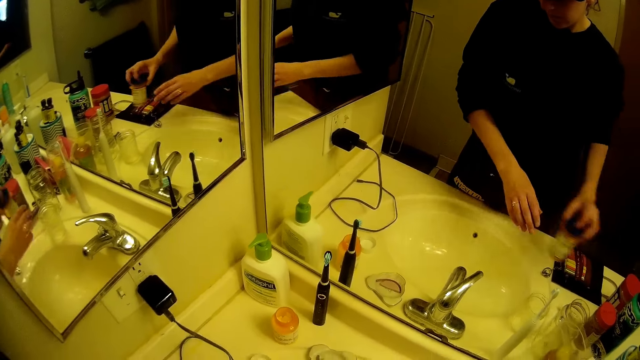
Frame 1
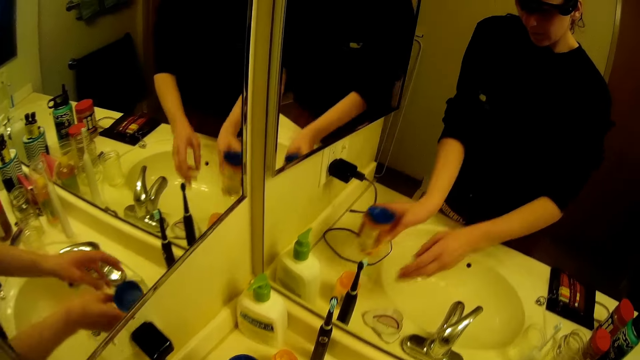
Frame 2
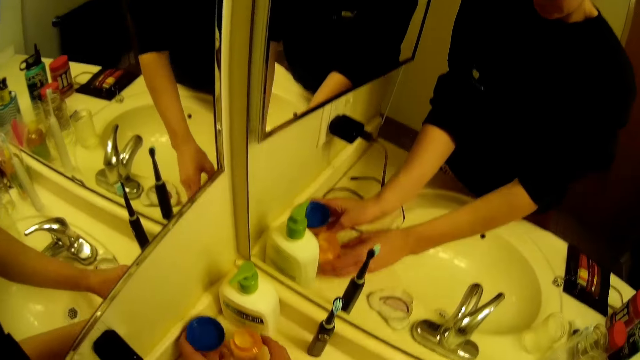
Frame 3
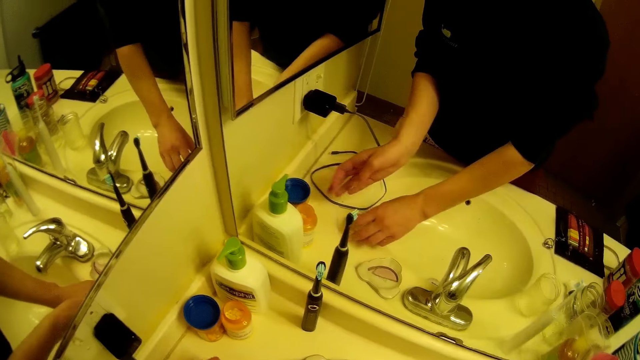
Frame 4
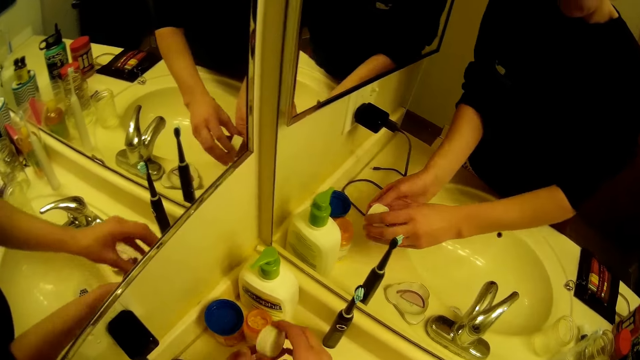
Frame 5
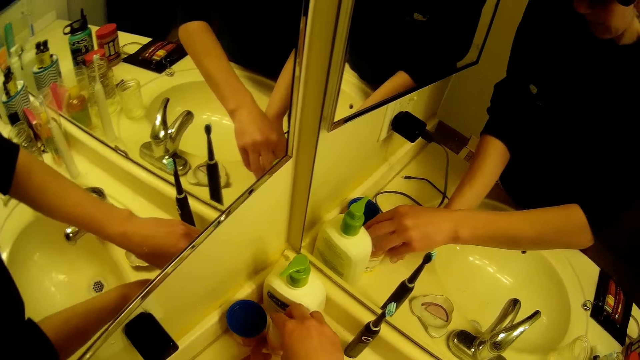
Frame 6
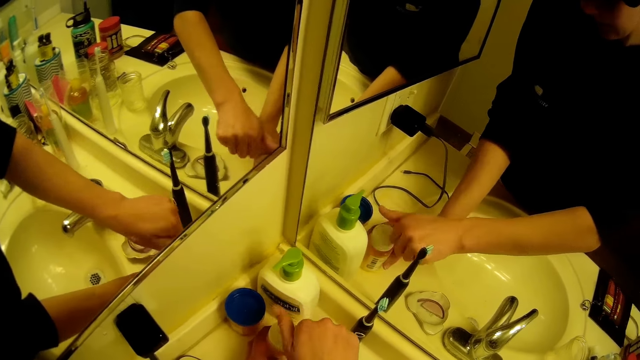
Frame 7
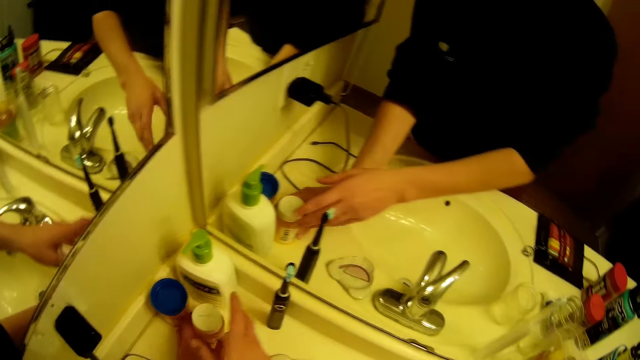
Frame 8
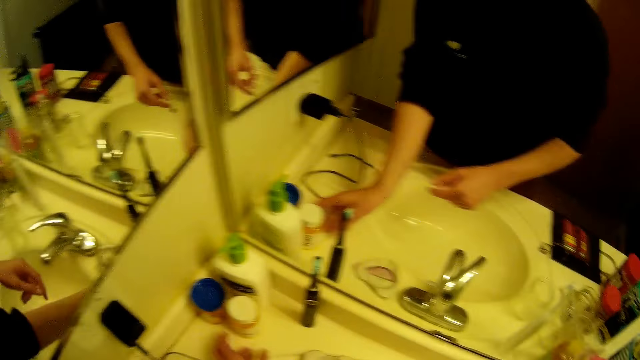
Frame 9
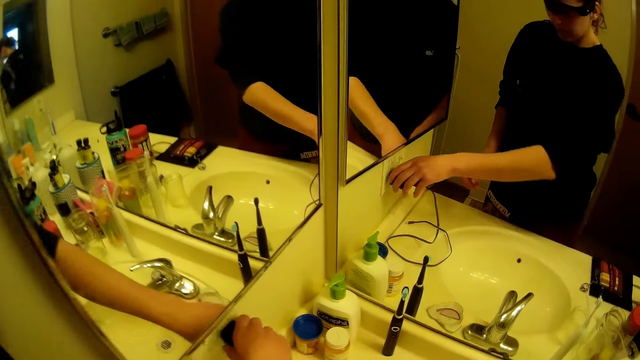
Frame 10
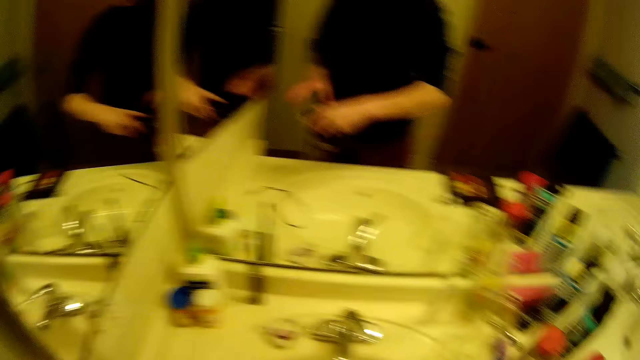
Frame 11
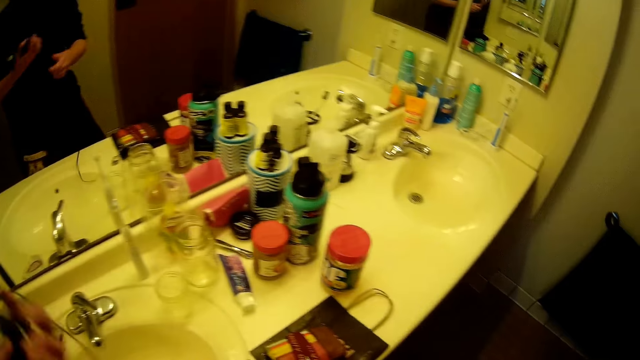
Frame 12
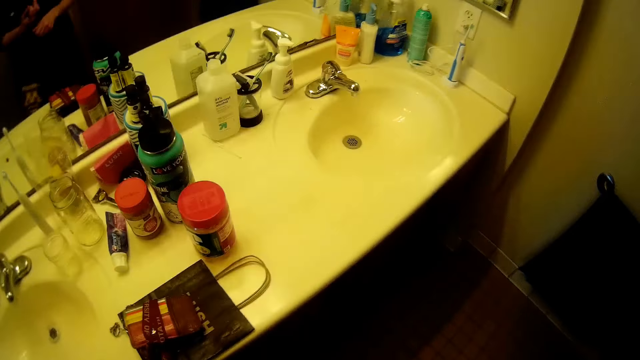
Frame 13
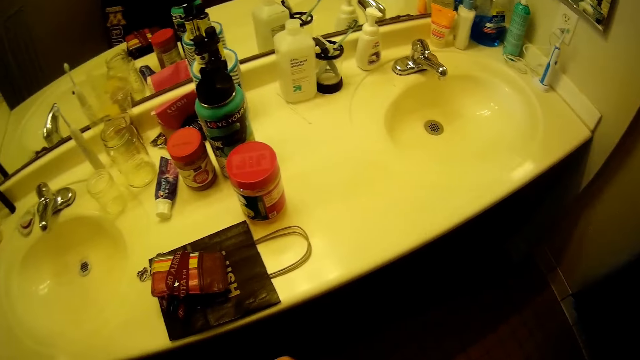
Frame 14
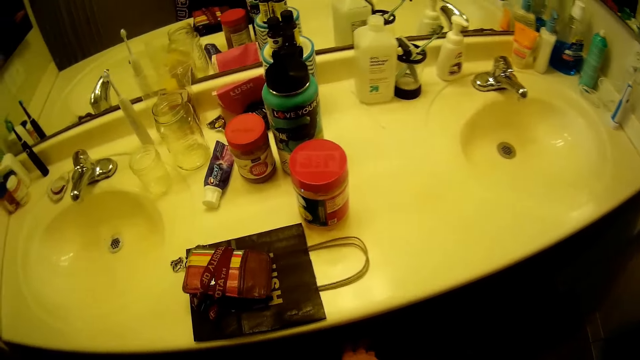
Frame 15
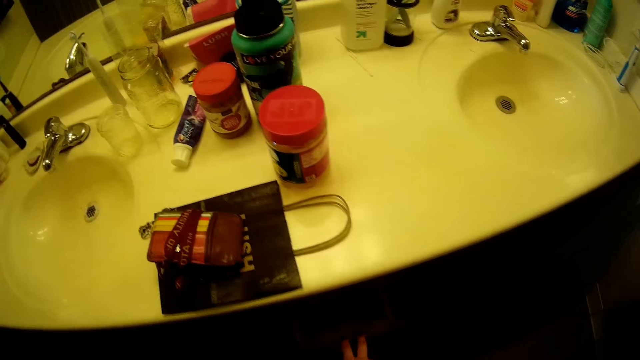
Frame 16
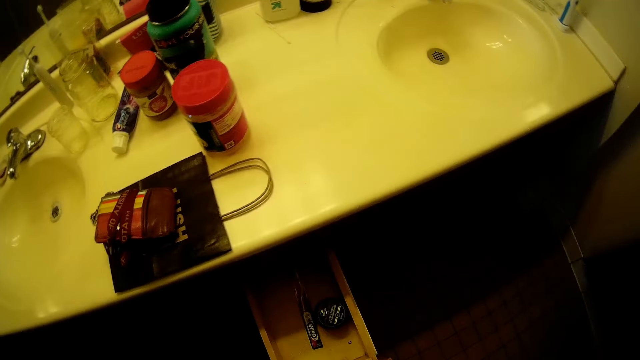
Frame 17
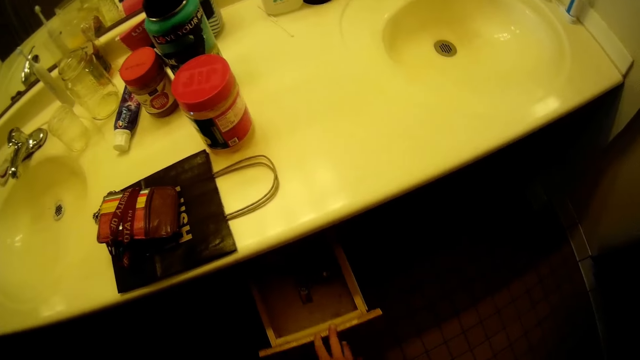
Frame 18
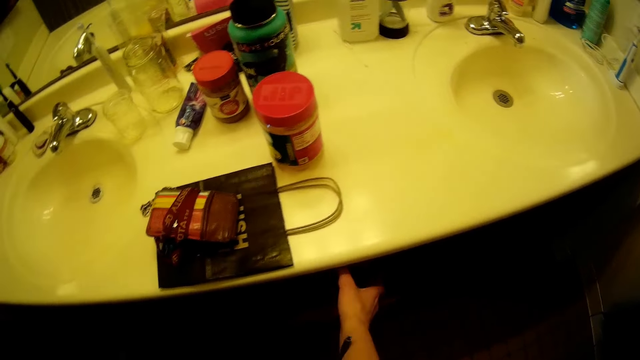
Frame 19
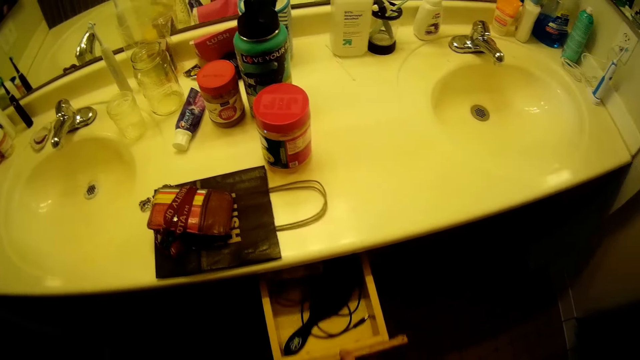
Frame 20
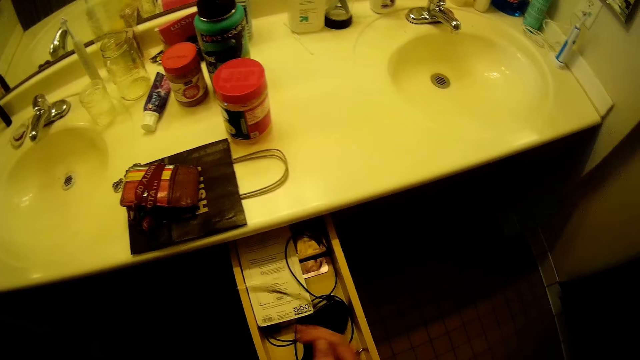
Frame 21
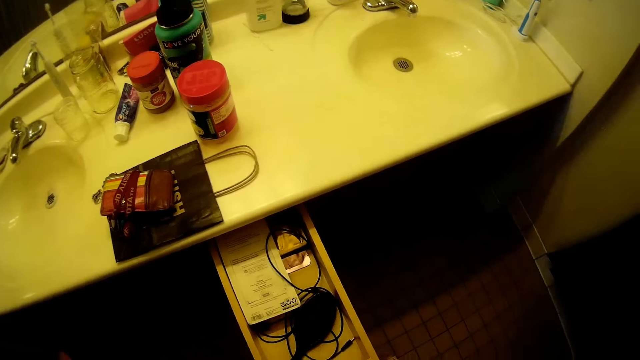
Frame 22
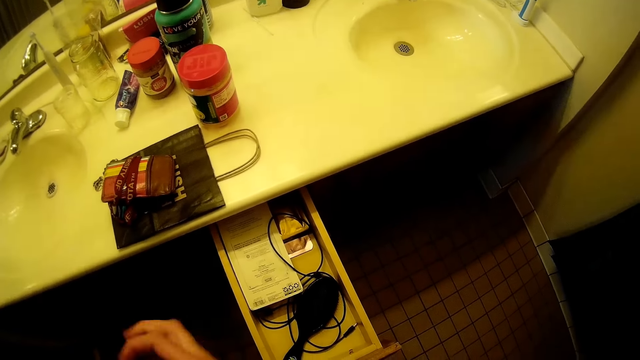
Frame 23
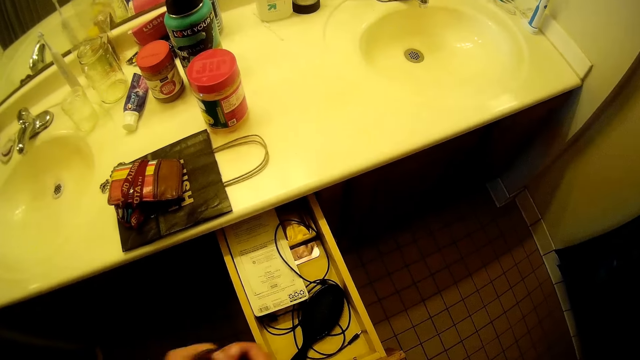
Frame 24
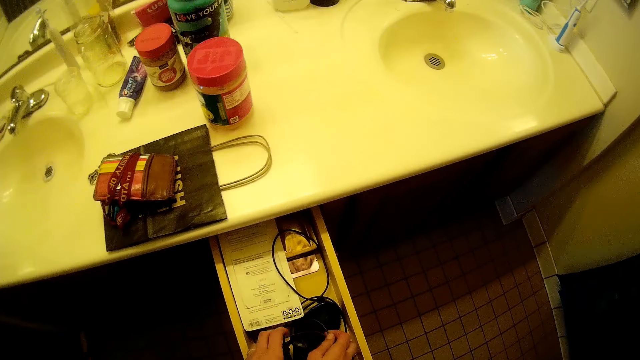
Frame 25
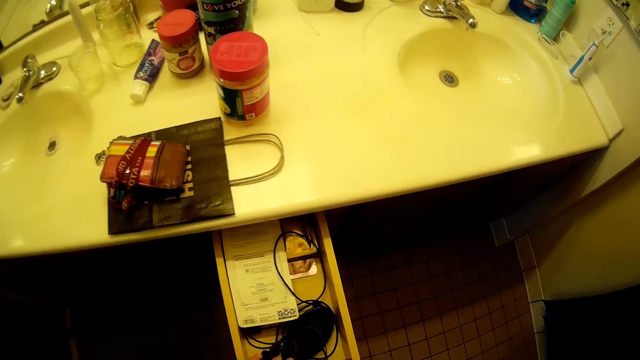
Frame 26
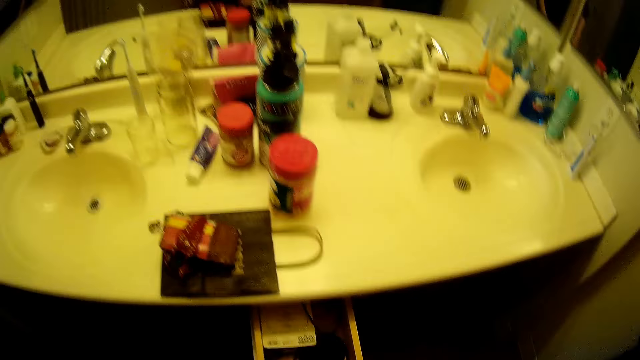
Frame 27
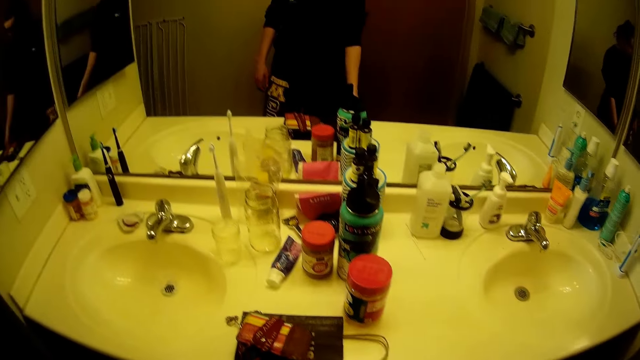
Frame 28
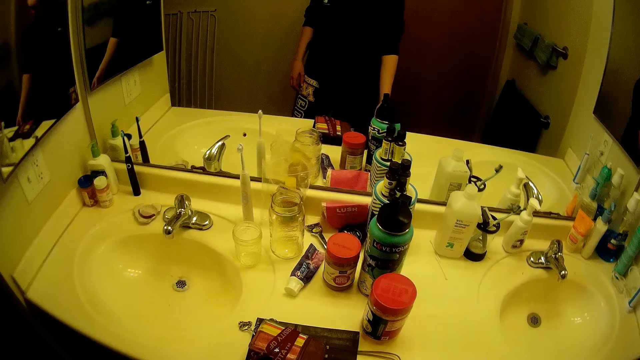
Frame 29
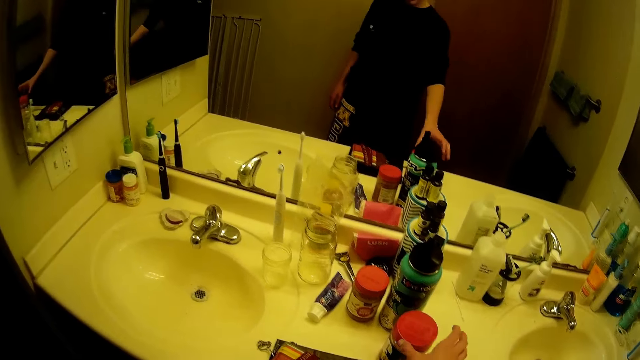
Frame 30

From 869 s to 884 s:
The camera wearer picks up a jar. They put the jar on the sink area. They pick up a lid. They cover the jar with the lid. They plug out a charger from the socket. They turn around the room. They roll the cable on the charger adapter. They pull a drawer. They close the drawer. They pull a drawer. They roll a cable. They put the cable in the drawer. They close the drawer.

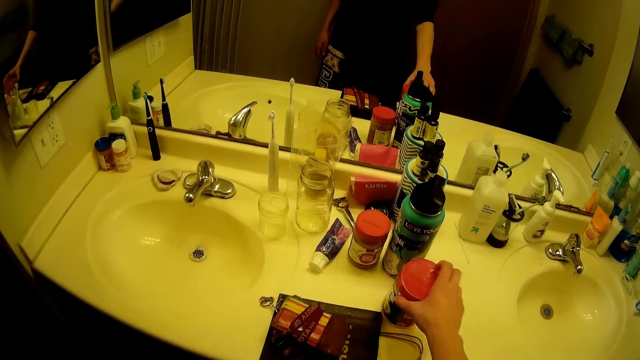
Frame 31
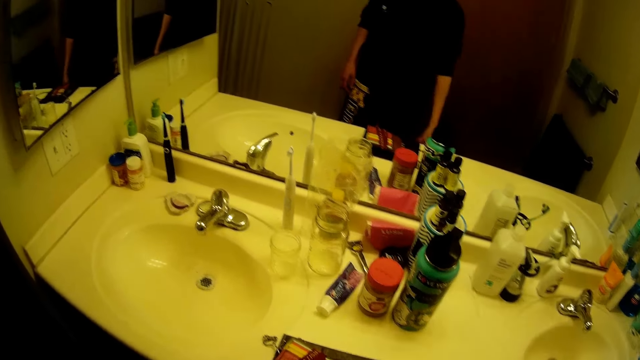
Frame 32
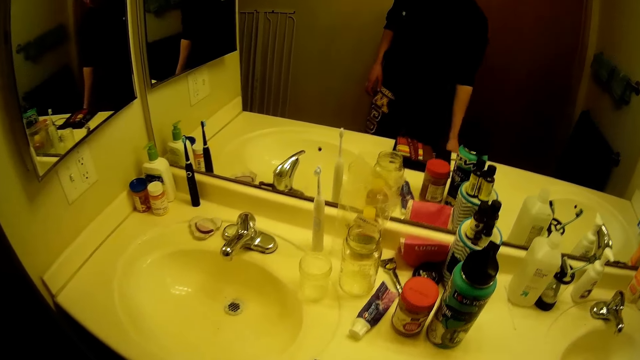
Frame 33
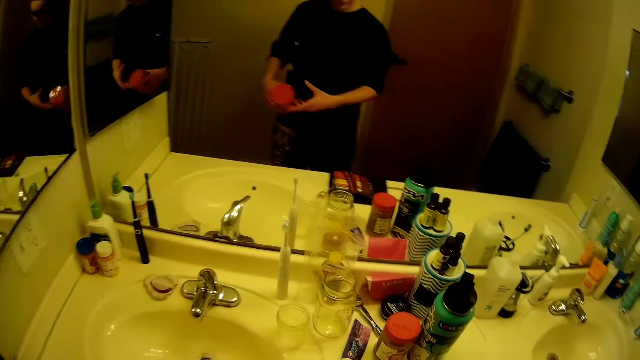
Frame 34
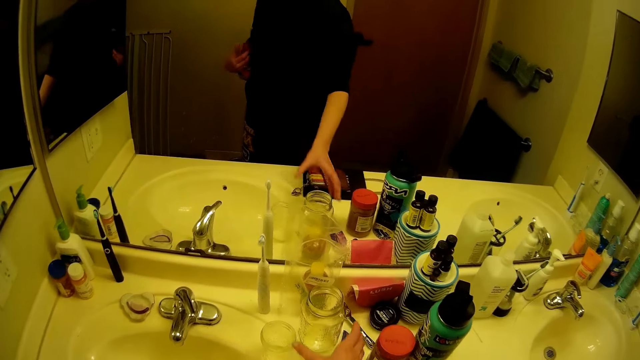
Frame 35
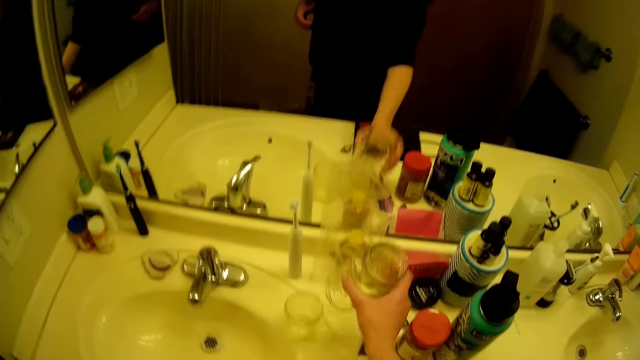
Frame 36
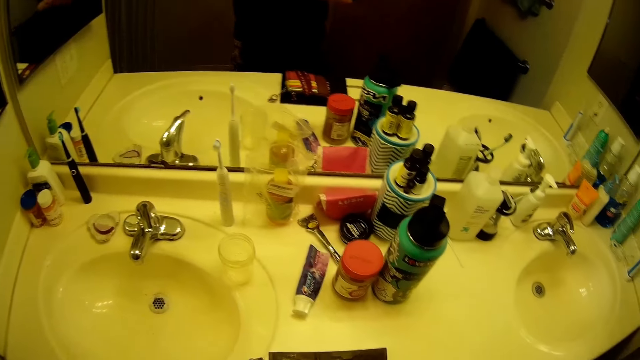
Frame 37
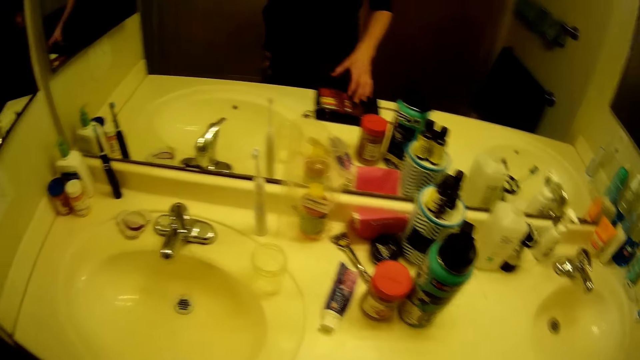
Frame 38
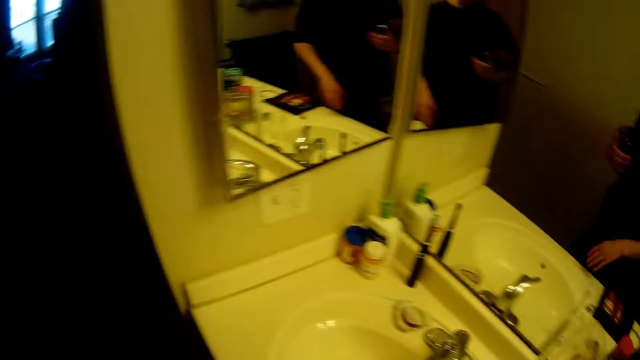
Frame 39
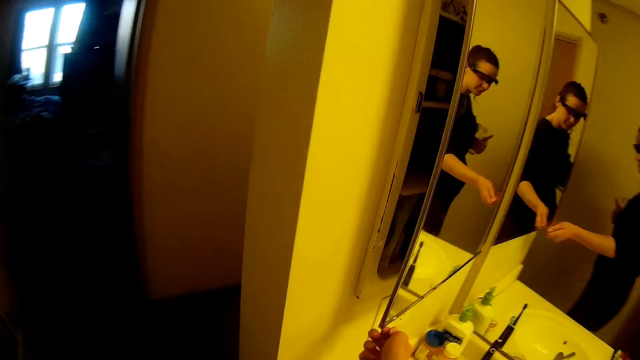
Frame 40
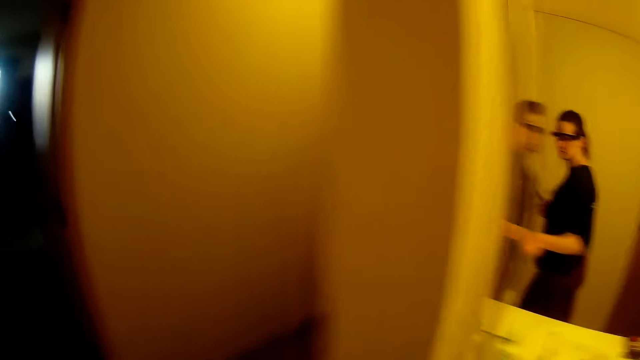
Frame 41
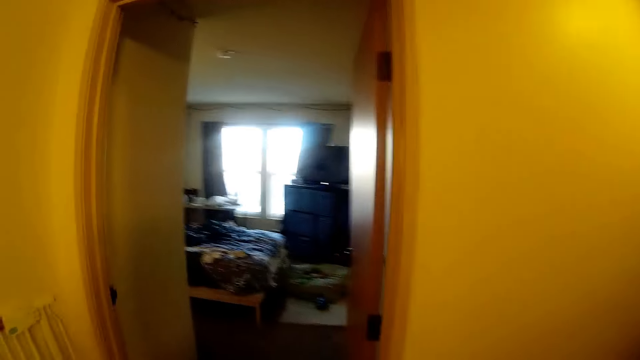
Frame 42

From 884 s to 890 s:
The camera wearer picks up a jar. They pick up the jar again. They walk towards another room in the apartment.
